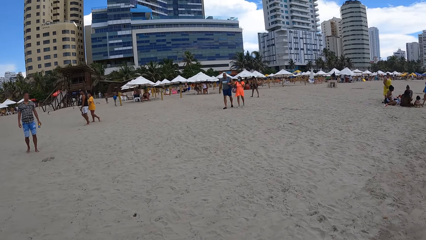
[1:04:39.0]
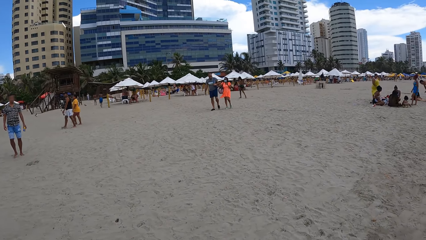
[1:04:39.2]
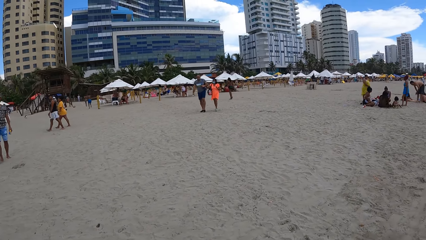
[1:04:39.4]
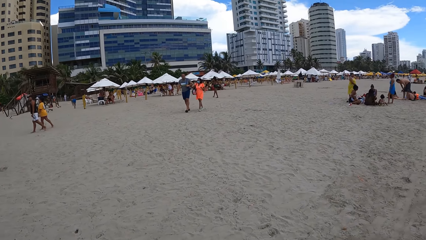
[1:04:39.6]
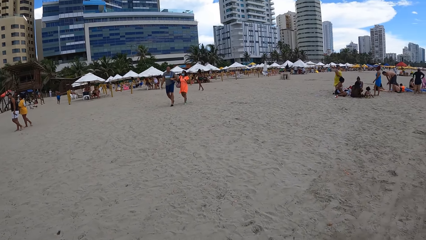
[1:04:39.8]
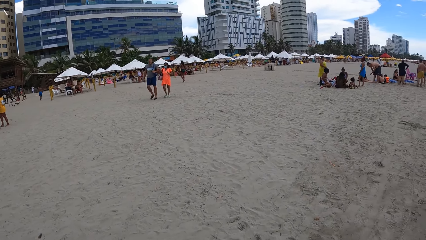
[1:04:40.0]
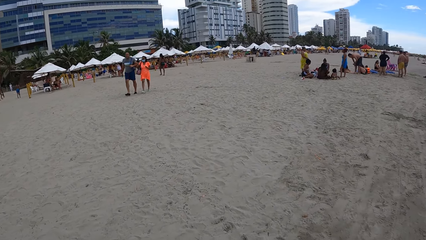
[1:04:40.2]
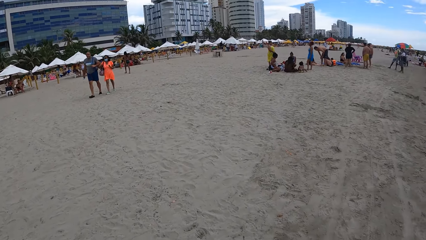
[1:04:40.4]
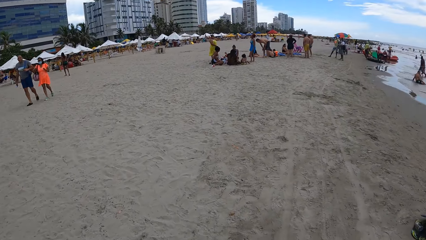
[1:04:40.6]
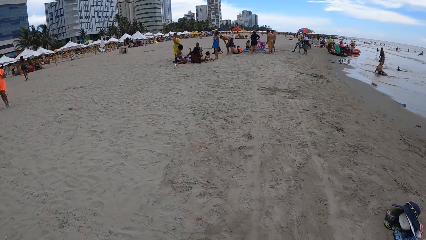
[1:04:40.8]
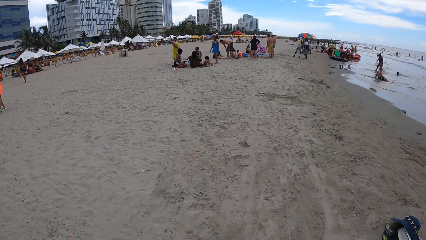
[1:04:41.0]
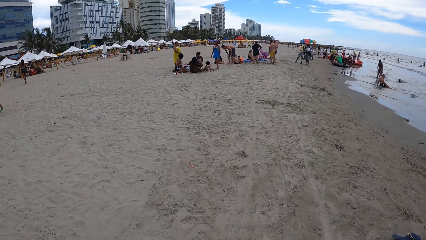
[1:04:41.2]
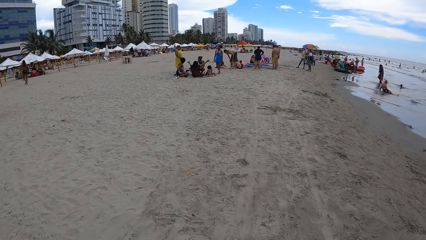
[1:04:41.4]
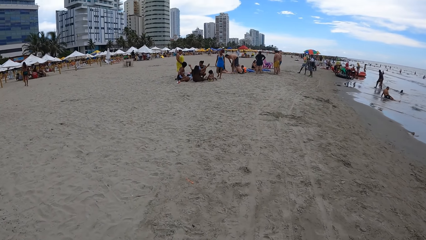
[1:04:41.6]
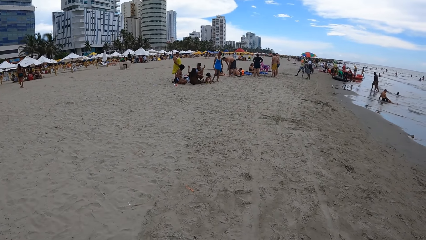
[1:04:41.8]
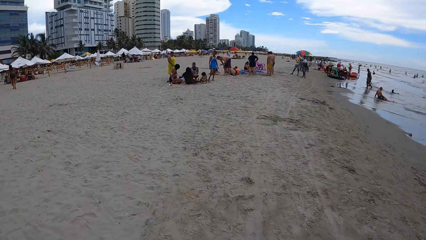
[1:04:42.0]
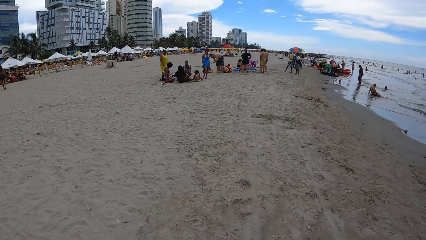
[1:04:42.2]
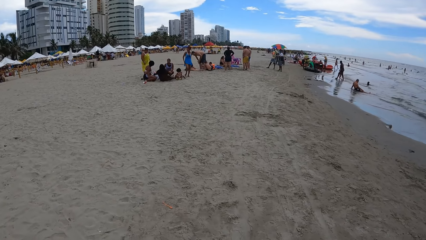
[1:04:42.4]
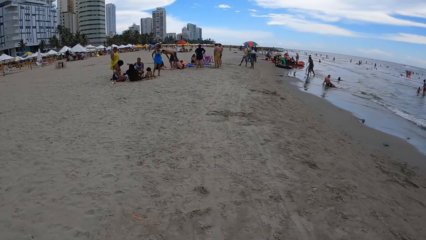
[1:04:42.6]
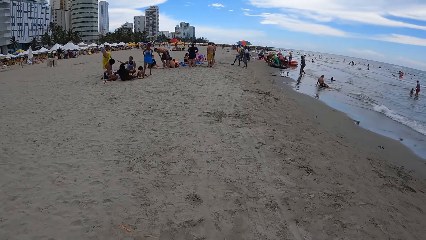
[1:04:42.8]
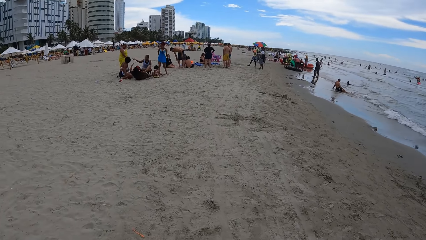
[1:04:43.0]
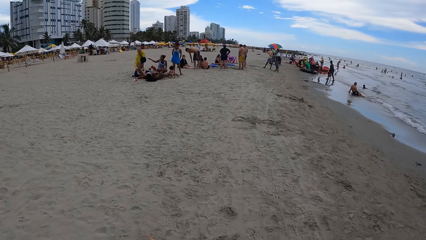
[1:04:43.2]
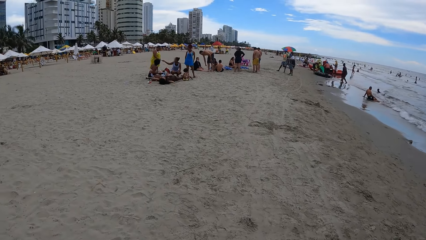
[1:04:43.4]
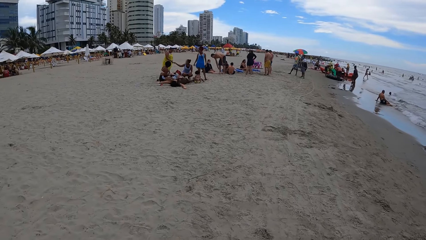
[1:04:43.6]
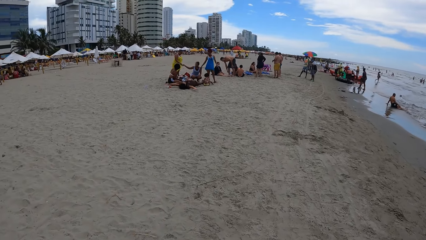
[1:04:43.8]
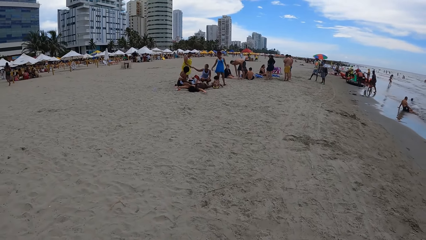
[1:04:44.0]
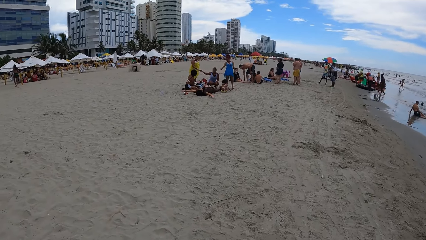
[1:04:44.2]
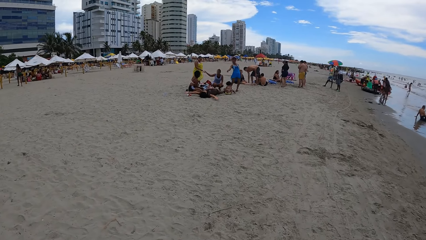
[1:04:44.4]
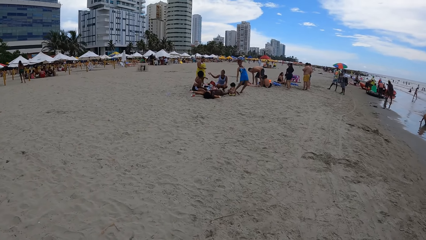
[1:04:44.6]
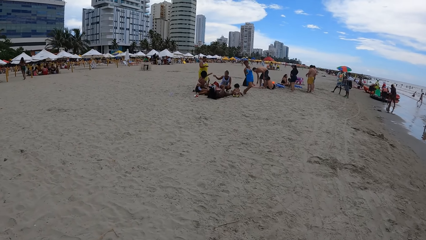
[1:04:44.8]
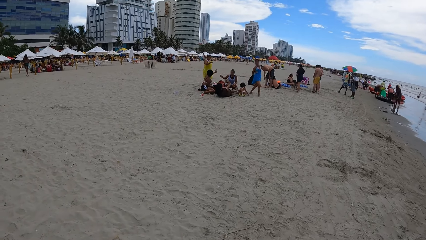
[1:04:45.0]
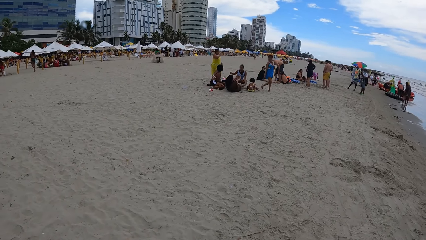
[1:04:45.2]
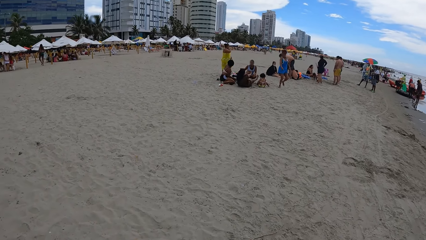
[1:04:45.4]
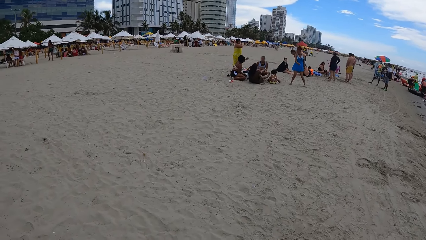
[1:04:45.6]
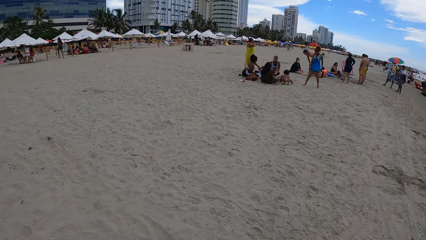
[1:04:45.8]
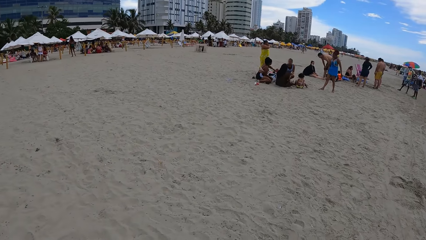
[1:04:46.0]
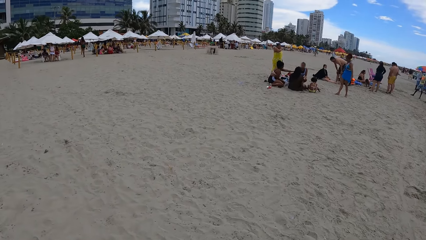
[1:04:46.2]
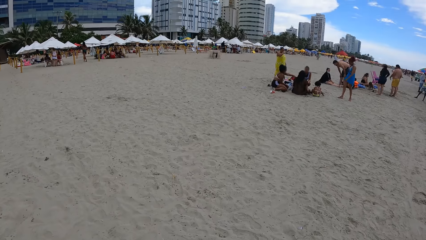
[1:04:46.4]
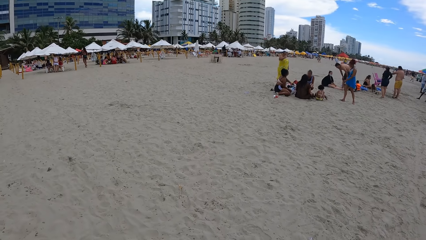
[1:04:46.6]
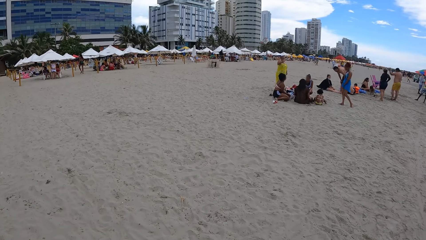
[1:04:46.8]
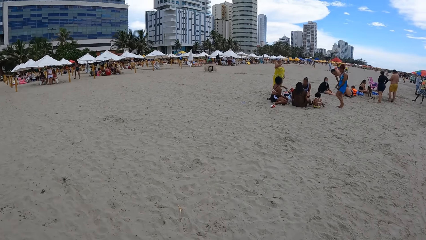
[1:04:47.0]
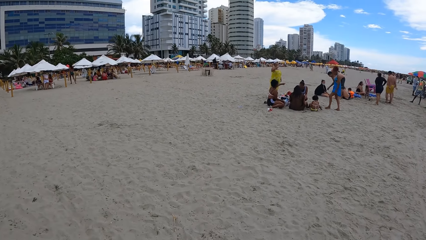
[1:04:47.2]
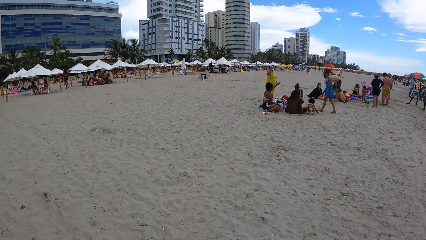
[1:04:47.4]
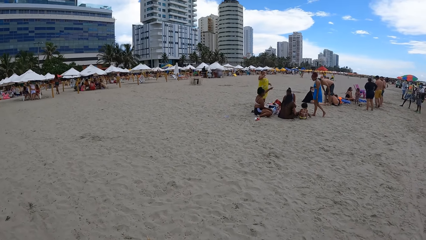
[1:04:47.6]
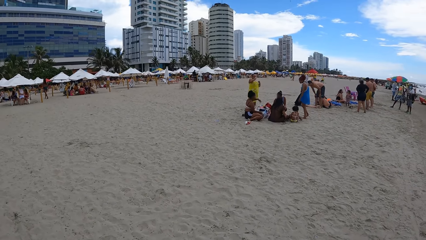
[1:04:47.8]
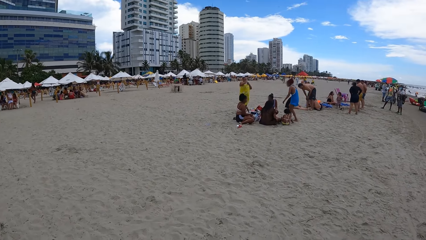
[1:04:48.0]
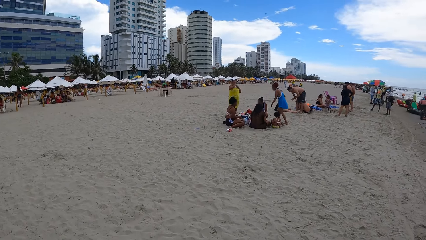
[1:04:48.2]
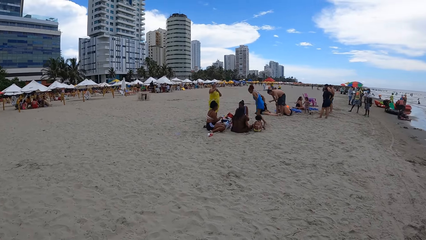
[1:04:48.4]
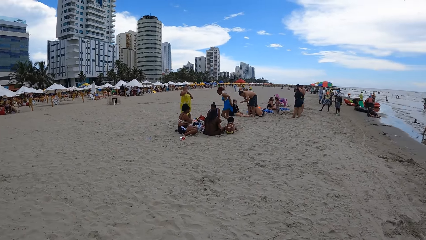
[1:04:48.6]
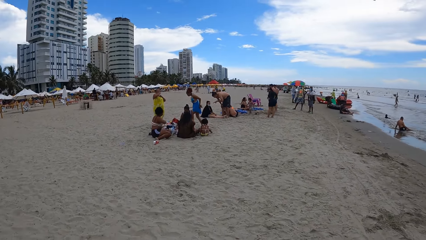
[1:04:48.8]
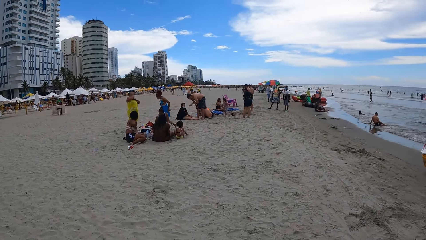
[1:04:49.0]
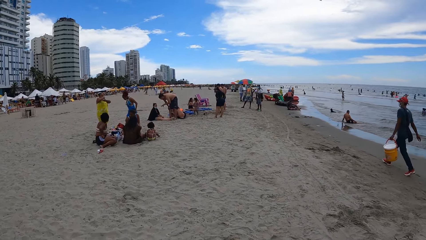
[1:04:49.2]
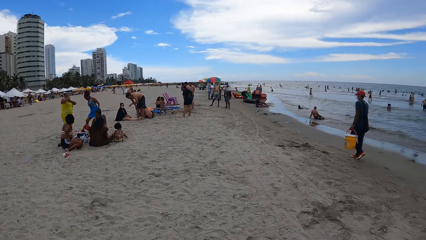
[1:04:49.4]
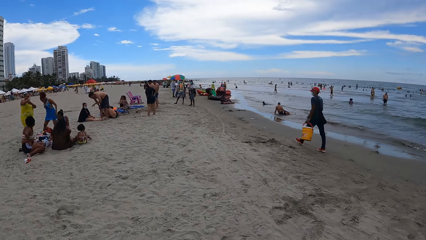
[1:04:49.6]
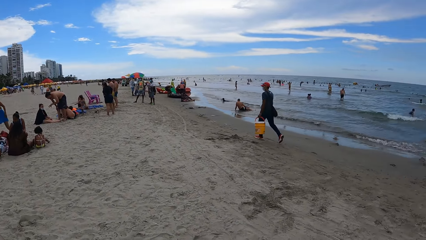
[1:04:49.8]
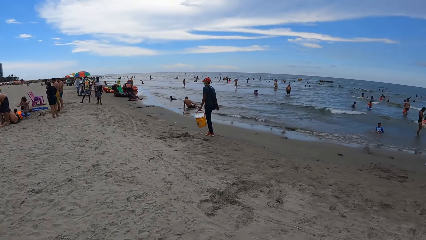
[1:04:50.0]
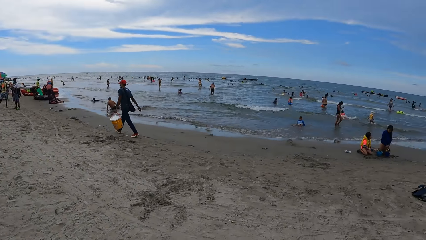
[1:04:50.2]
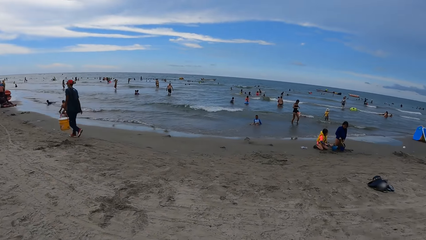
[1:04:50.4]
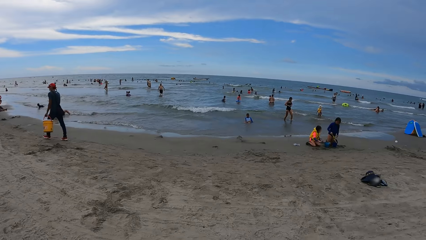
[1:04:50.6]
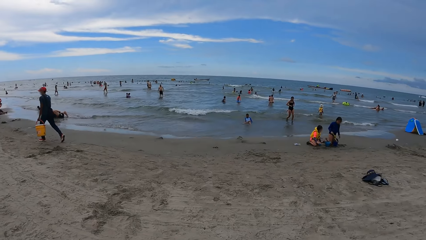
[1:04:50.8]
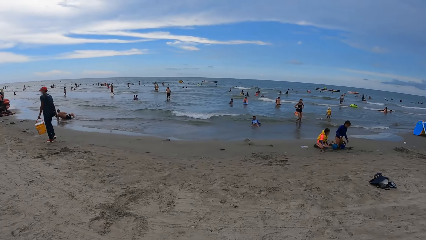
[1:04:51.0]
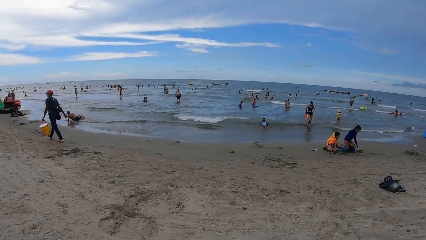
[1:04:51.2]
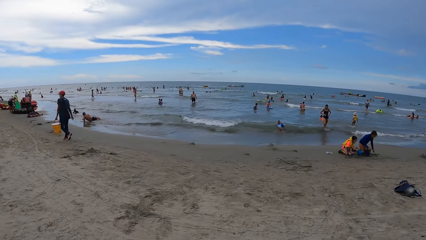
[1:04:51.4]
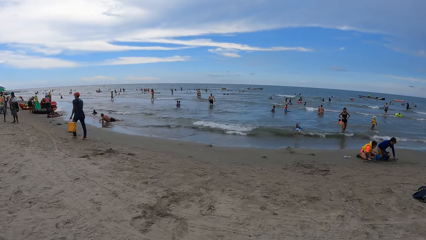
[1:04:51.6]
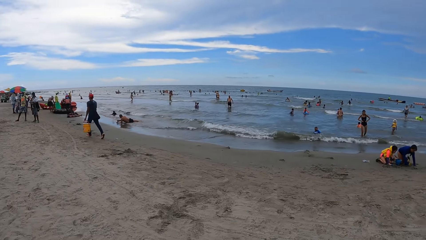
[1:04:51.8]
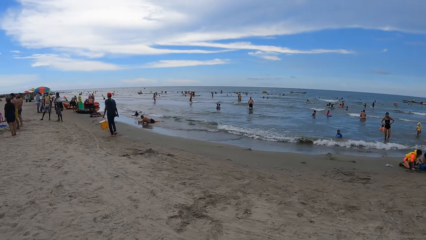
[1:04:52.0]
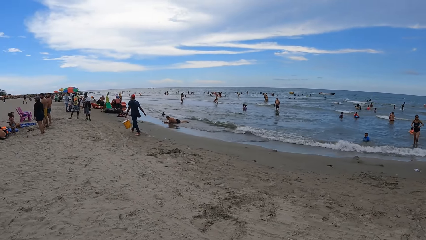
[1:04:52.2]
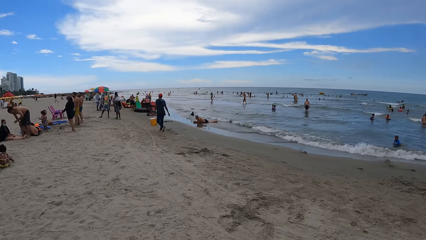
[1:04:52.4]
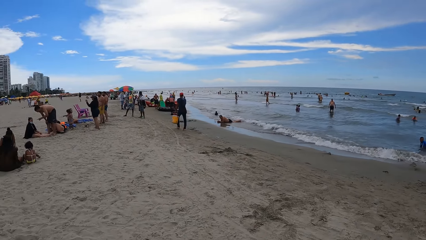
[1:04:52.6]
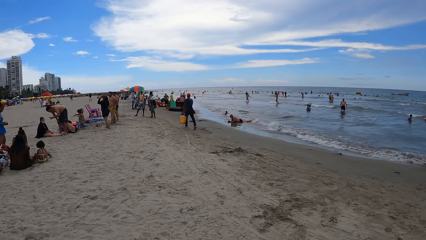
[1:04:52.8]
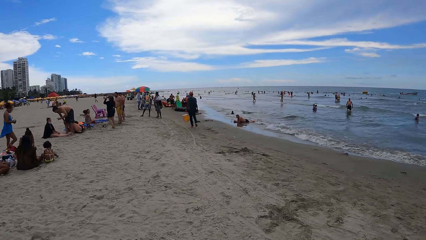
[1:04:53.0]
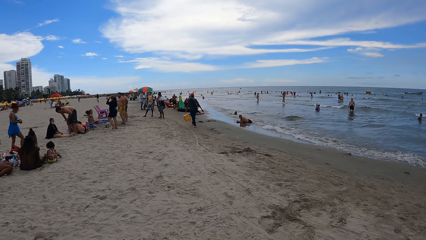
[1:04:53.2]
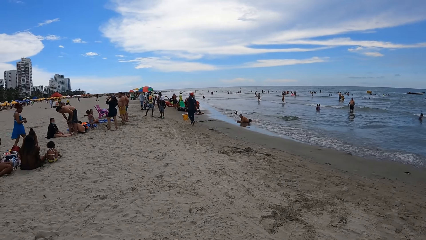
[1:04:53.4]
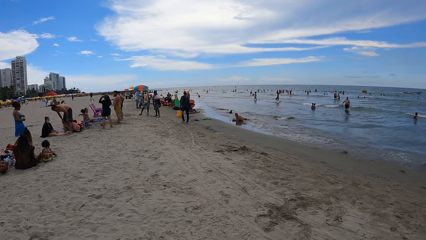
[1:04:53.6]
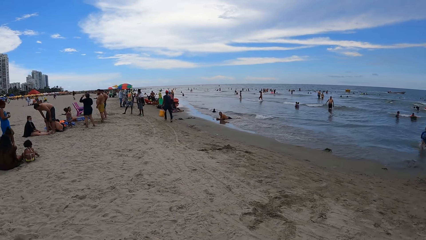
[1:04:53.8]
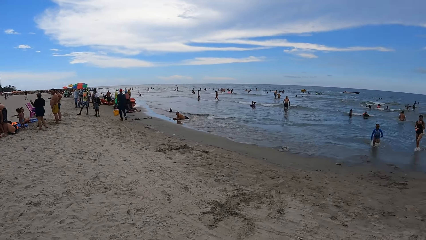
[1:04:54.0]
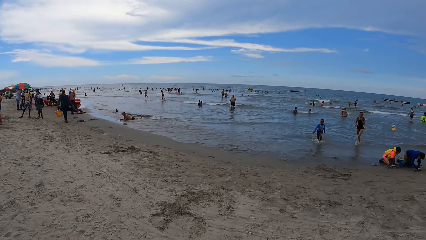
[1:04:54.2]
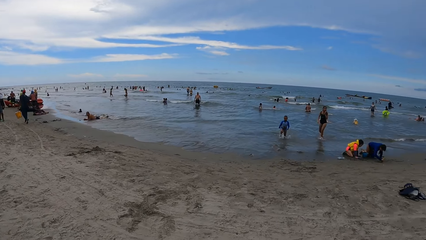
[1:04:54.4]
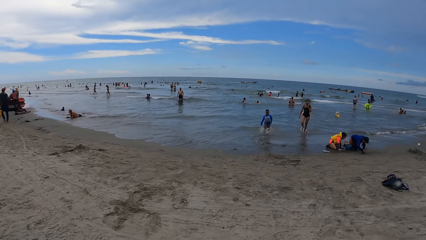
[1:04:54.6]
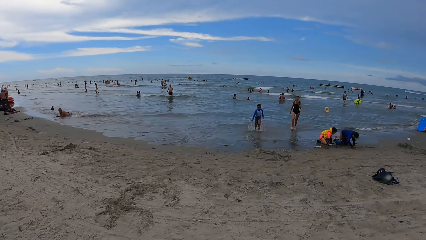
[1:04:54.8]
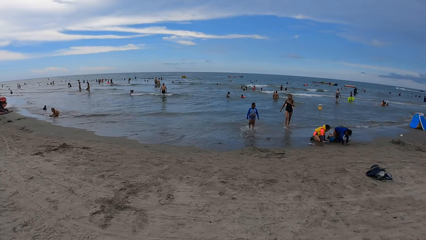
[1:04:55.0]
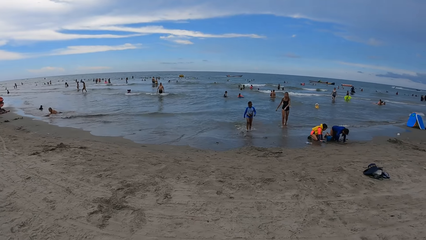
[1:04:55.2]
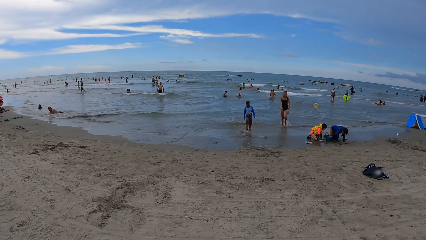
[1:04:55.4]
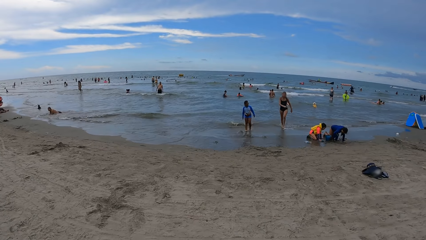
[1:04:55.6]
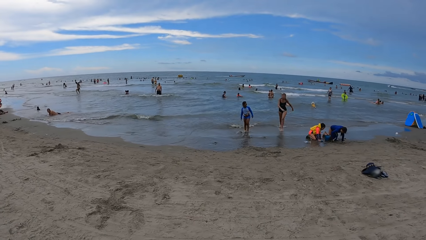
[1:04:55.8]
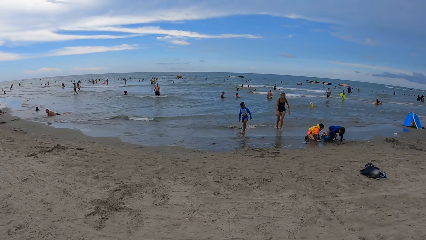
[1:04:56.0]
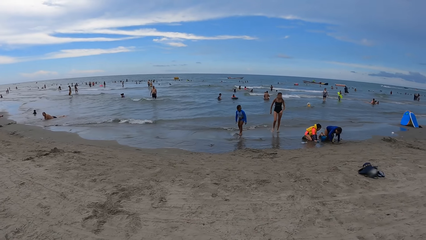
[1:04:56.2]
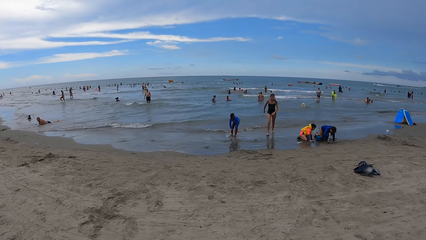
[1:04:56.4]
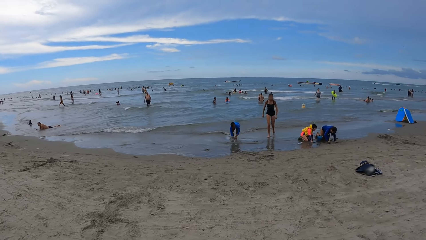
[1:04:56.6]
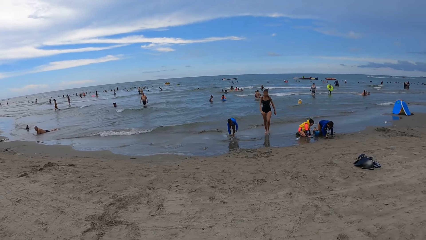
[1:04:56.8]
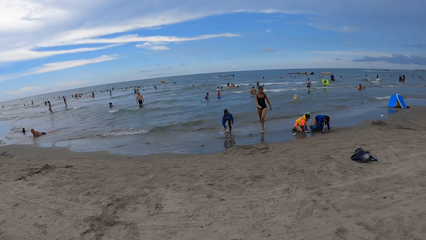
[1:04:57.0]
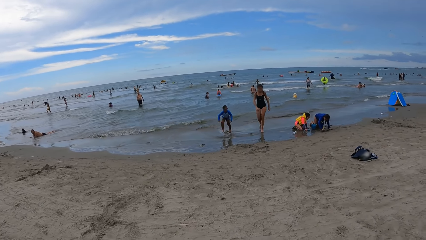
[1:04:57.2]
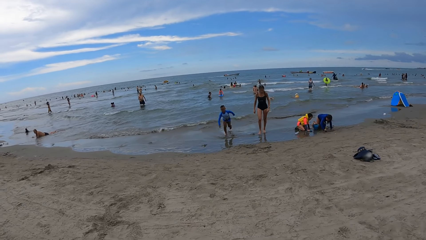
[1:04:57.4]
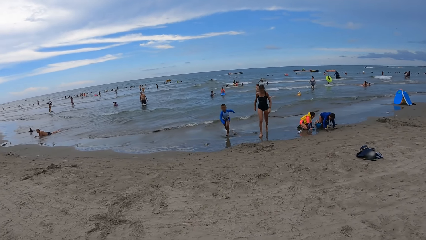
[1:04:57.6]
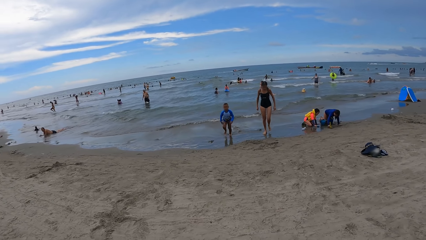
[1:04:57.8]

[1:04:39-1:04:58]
The camera wearer looks forward. They walk left. They turn right. They look around. They look left. They look forward.
